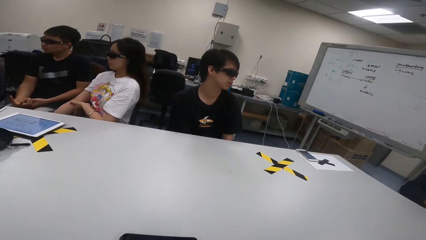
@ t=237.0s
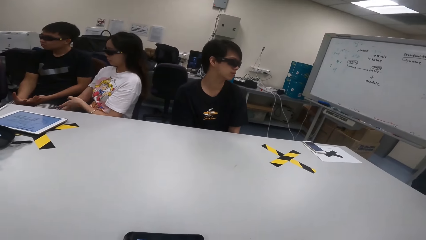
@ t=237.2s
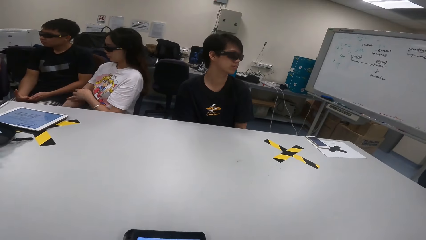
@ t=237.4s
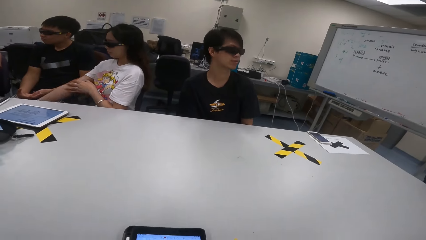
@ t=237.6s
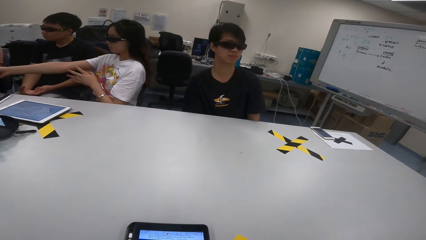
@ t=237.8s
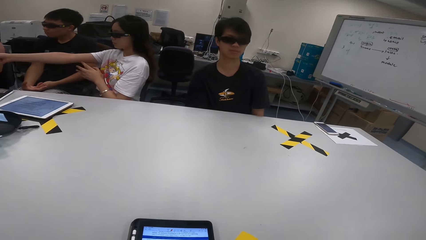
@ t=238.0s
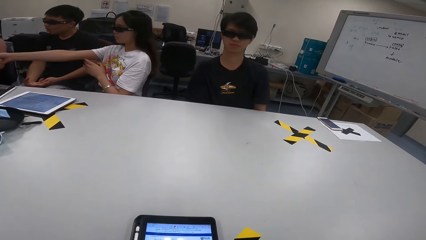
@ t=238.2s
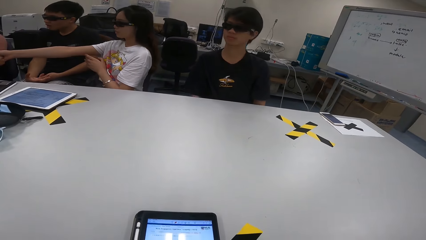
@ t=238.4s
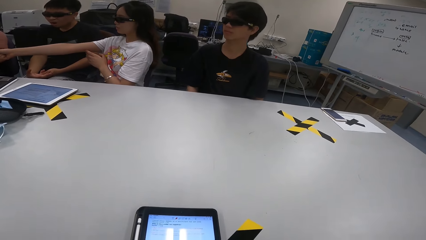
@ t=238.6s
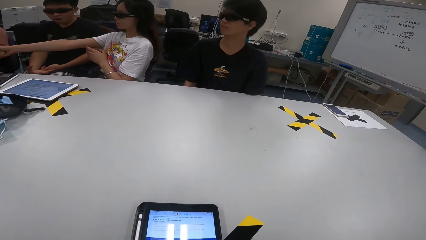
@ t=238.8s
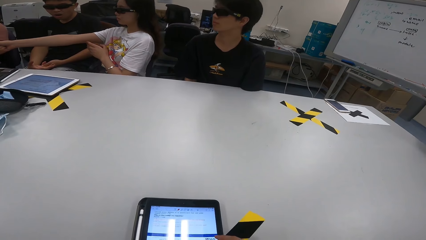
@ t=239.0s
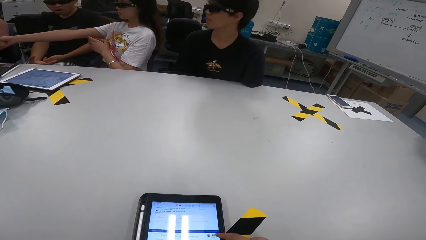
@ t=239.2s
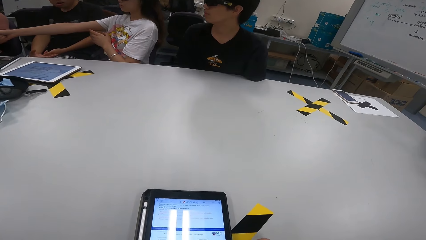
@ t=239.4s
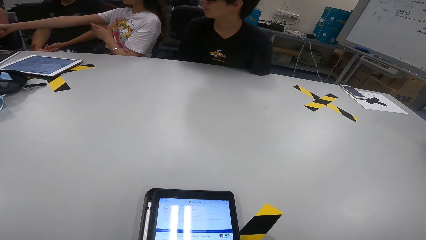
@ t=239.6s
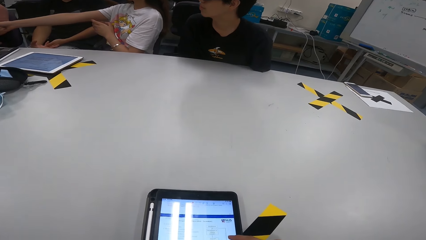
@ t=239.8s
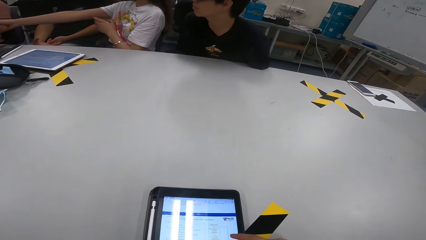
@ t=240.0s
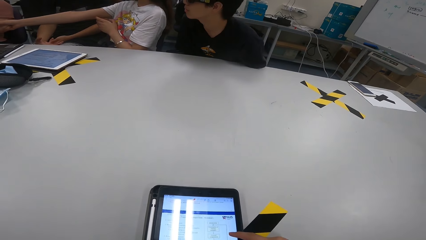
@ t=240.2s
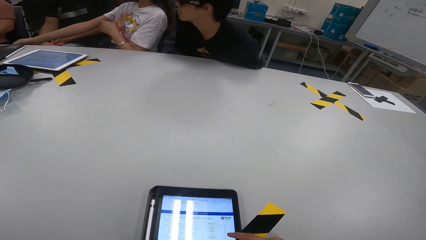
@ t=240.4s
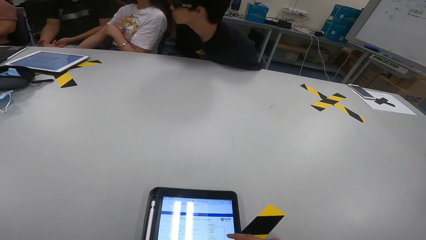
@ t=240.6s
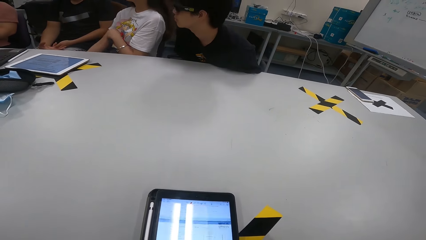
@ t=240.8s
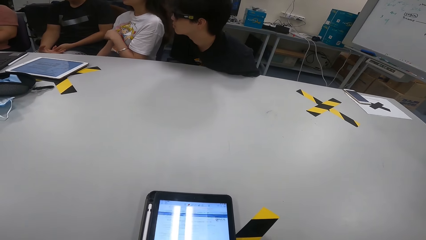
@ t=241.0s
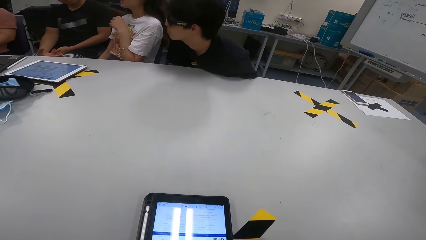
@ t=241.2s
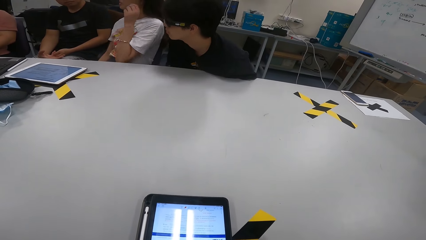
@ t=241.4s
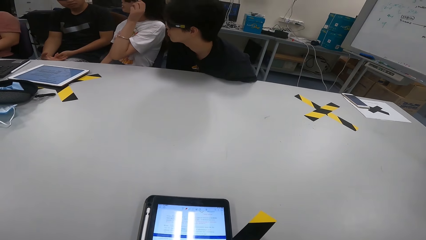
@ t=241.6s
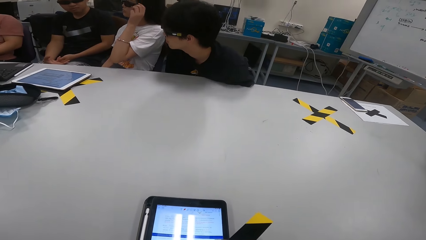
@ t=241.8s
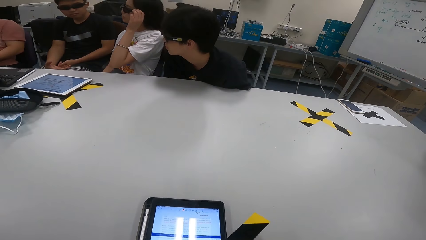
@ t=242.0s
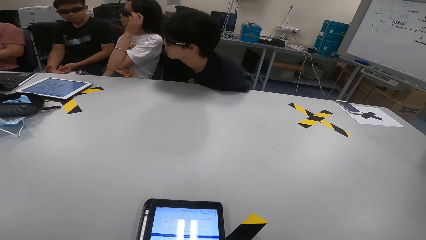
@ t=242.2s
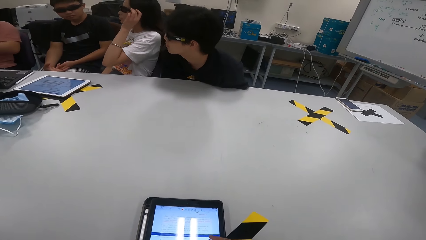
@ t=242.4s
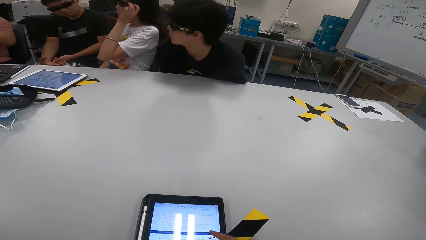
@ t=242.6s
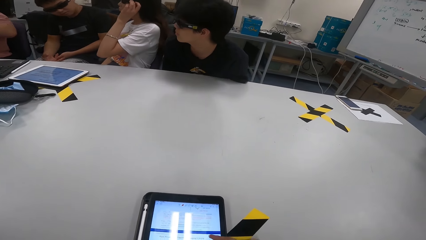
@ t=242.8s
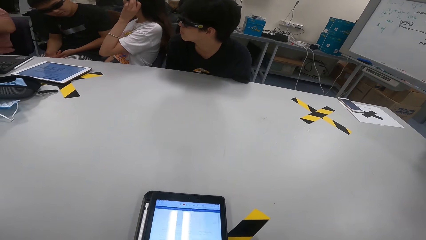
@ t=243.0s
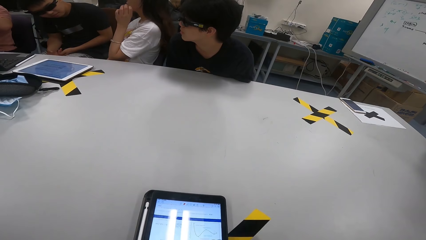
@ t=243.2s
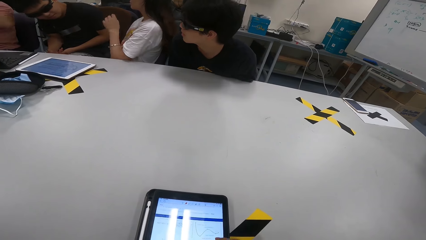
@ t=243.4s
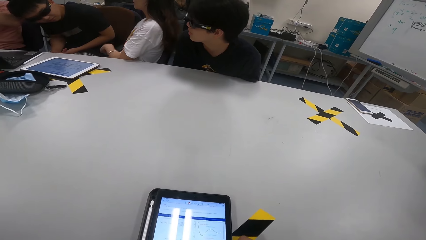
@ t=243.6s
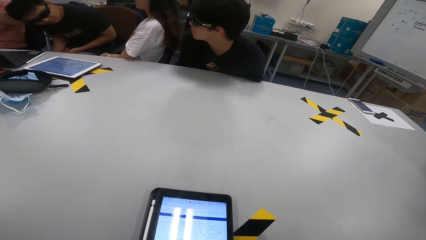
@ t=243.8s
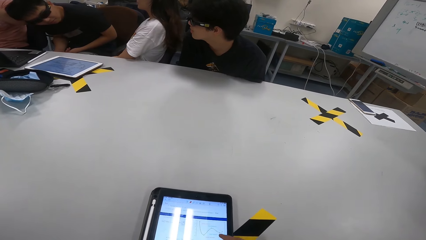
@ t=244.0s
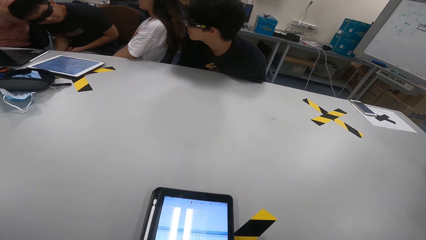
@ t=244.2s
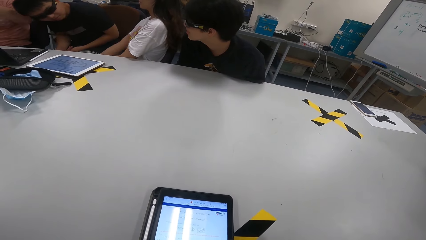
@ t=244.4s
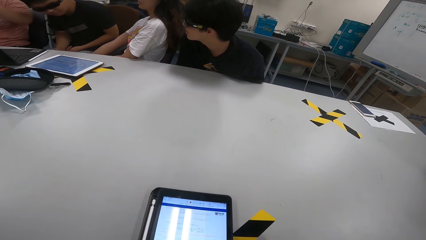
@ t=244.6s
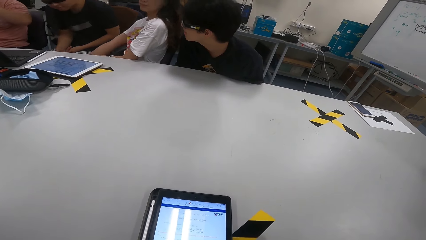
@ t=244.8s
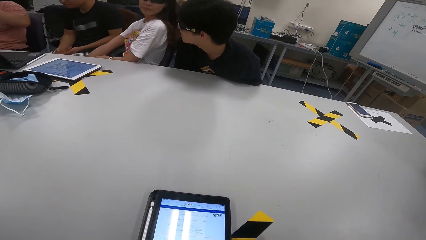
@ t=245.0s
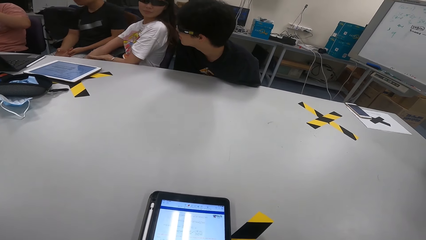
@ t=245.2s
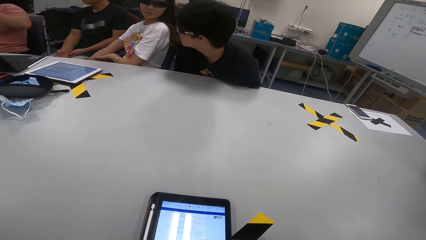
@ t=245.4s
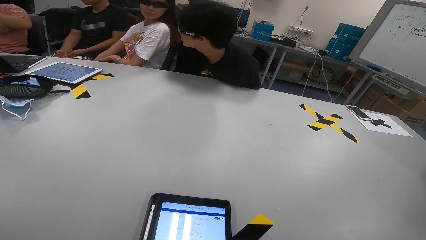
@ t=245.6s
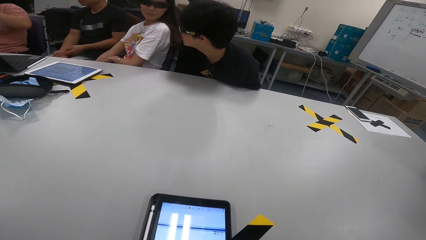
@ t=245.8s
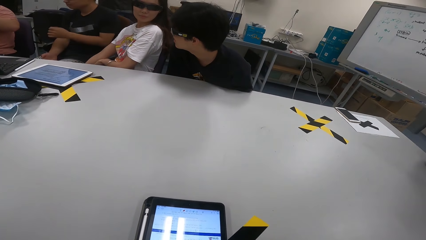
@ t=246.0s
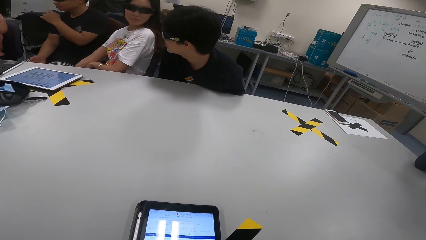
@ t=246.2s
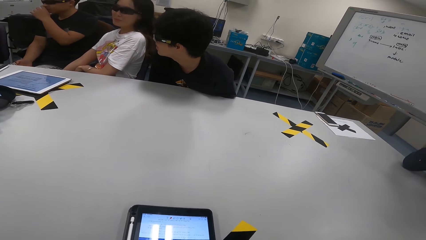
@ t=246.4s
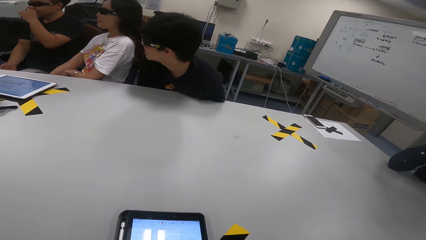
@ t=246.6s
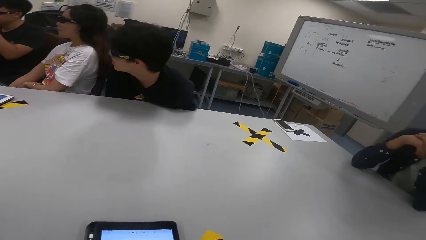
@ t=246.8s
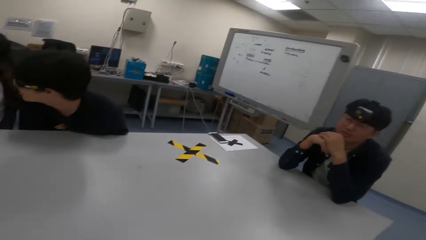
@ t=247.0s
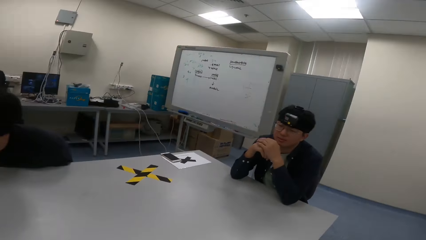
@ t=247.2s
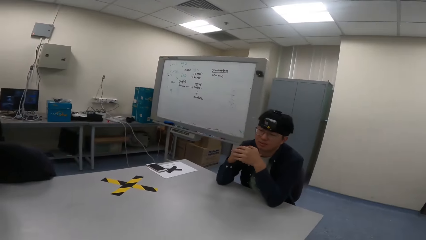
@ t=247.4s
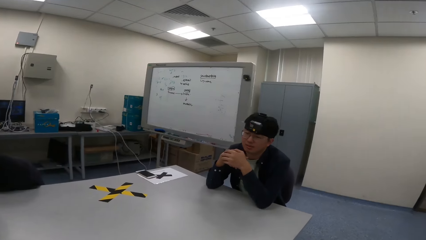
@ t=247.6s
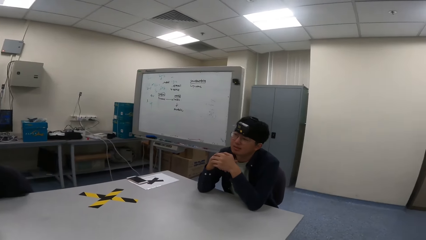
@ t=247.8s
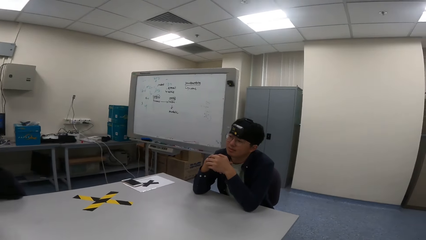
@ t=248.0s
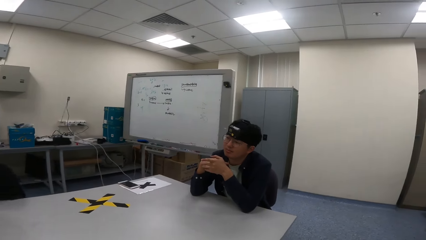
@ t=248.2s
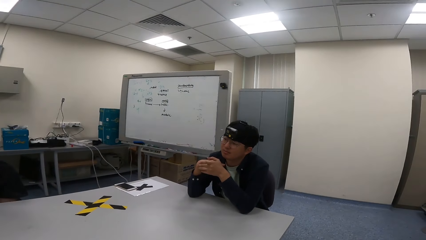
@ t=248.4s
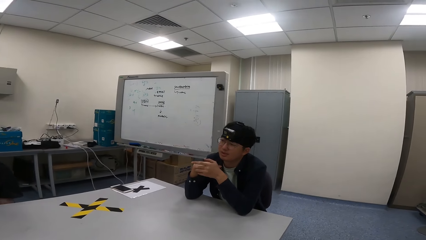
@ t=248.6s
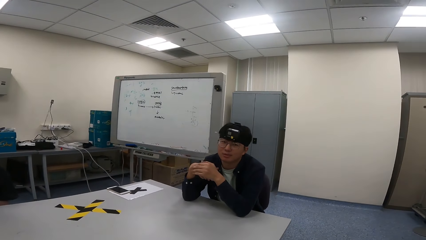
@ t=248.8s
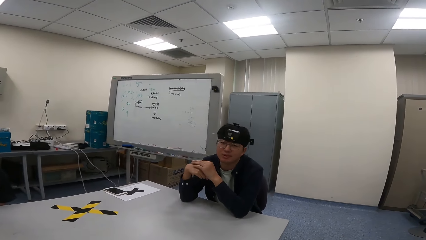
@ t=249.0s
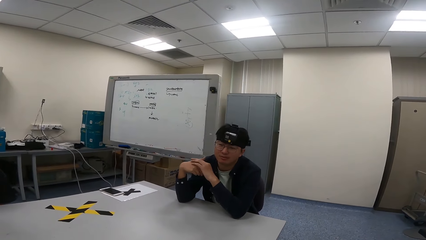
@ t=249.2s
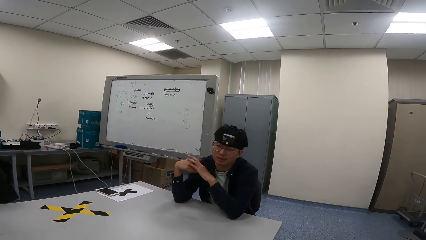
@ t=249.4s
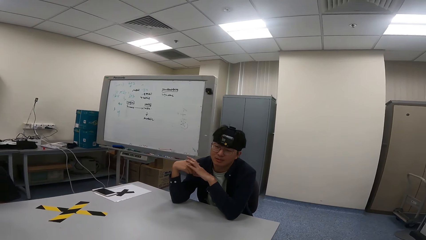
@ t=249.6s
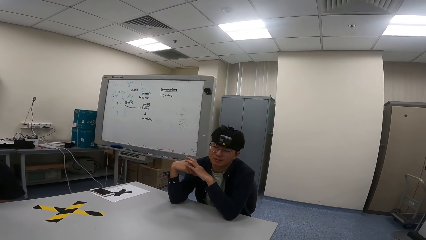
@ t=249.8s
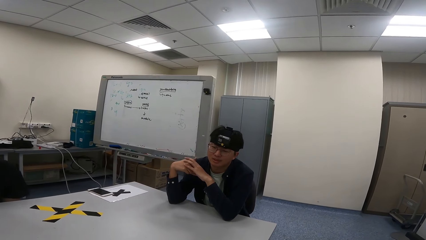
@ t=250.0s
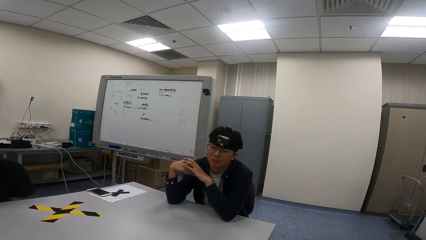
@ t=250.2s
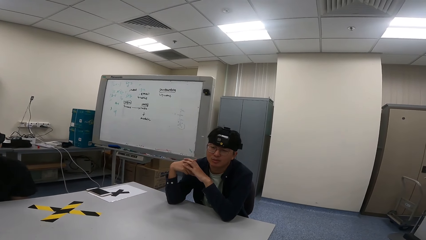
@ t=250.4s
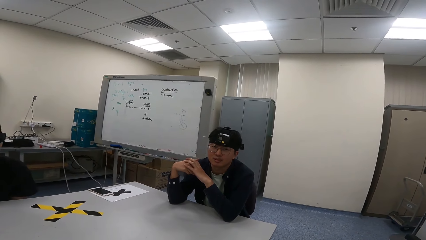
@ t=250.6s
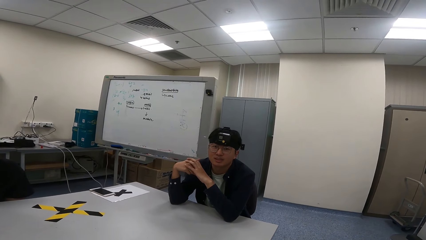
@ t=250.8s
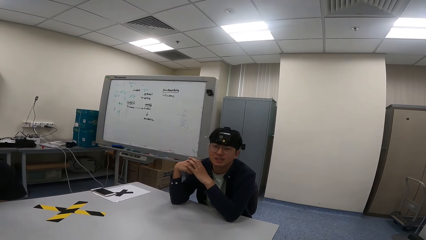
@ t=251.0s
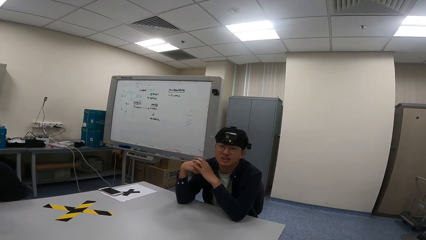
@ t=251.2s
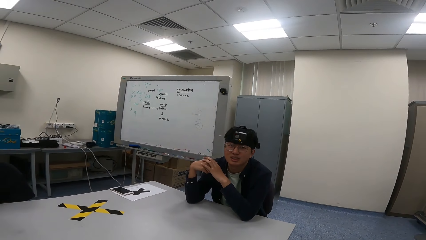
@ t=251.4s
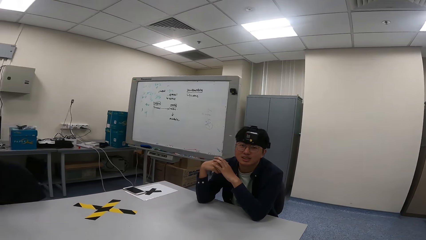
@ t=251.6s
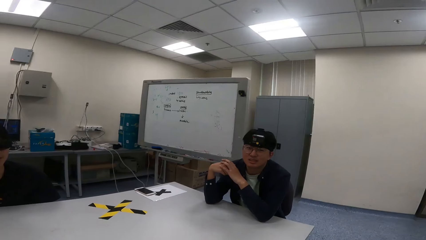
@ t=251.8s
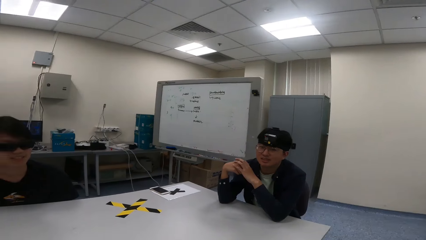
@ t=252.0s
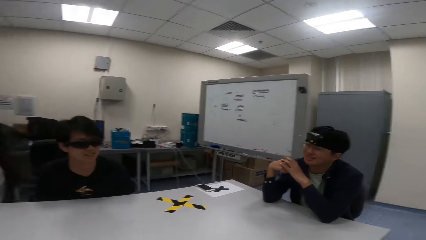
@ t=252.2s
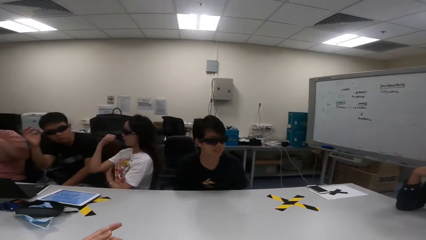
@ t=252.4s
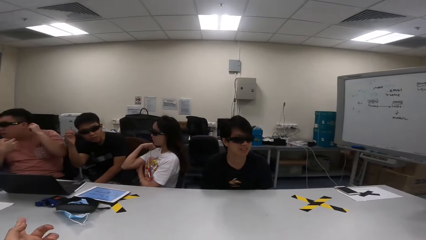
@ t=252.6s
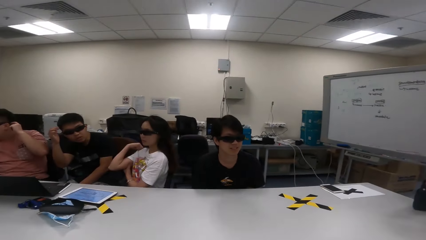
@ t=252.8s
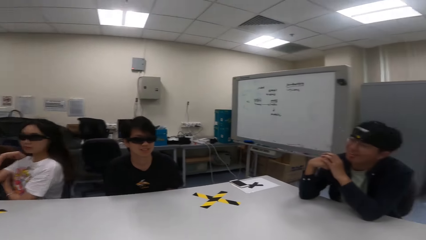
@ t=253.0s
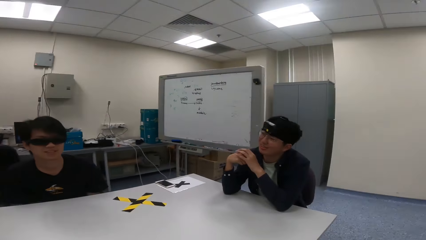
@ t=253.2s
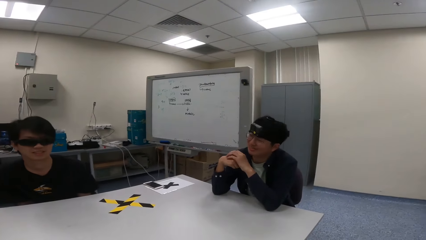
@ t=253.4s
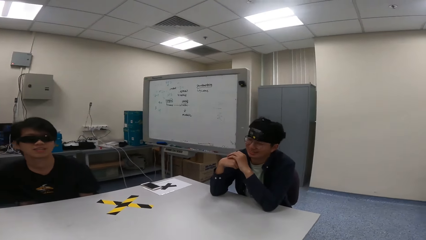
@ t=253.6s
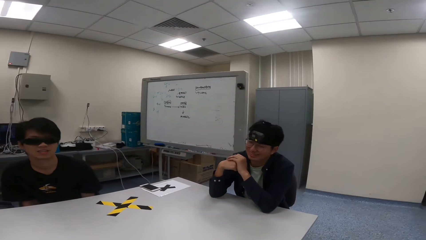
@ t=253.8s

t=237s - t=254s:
A woman stretches out her arm. The camera wearer uses a phone. The woman adjusts her goggles. A man looks at another man. The first man rubs his nose. A third man talks to the camera wearer.
